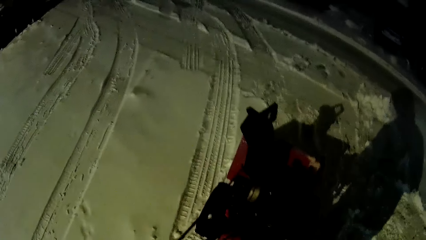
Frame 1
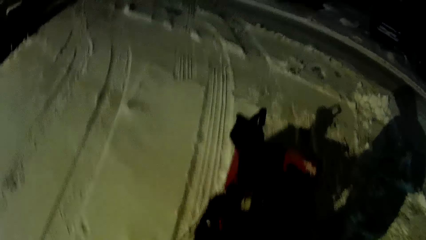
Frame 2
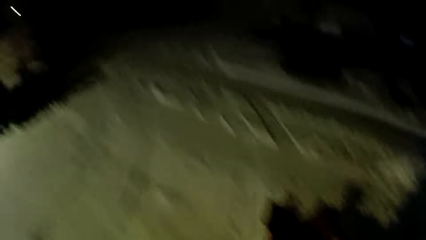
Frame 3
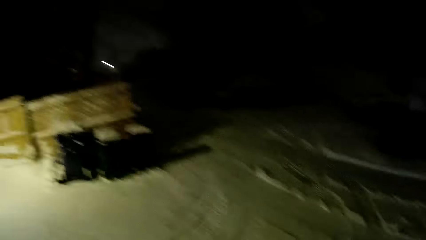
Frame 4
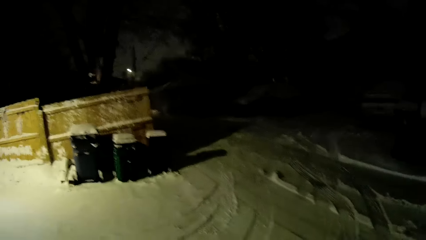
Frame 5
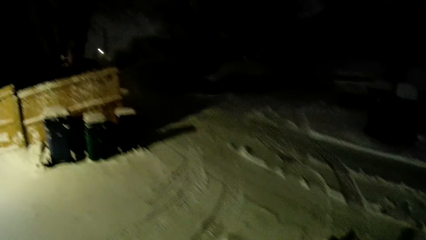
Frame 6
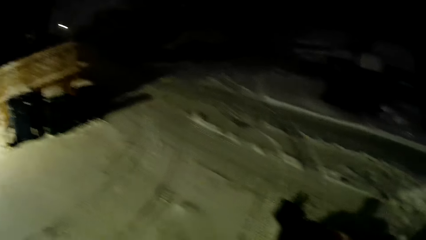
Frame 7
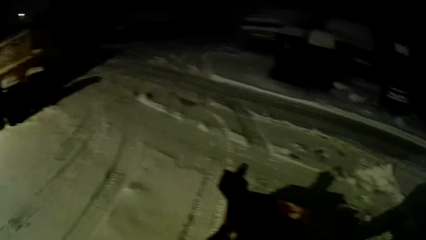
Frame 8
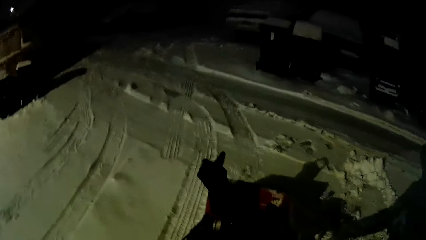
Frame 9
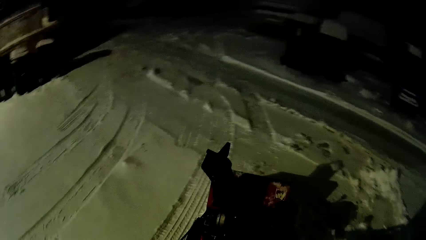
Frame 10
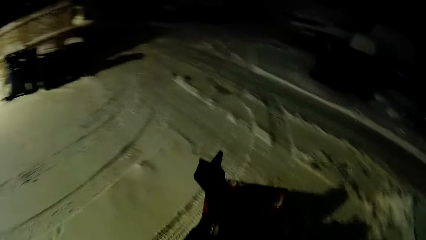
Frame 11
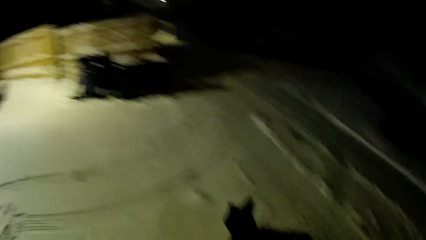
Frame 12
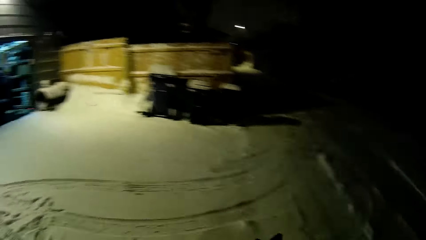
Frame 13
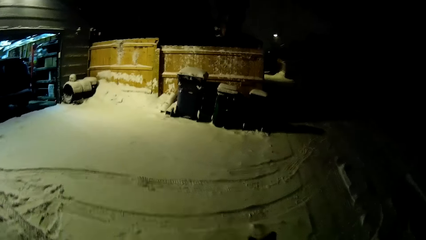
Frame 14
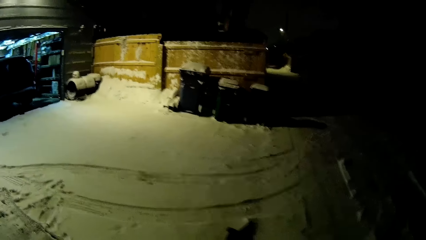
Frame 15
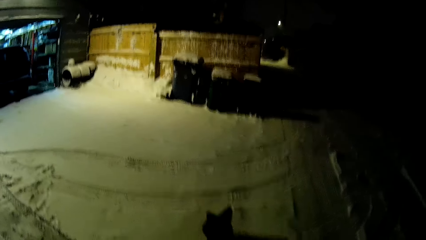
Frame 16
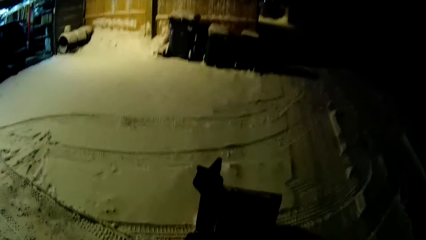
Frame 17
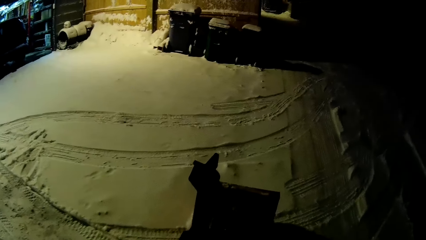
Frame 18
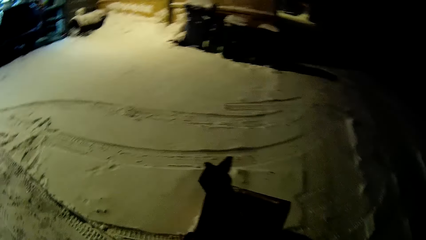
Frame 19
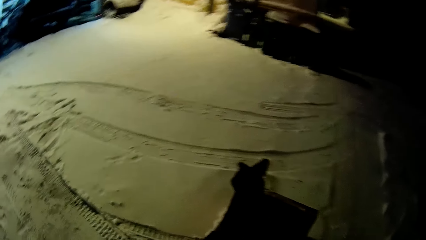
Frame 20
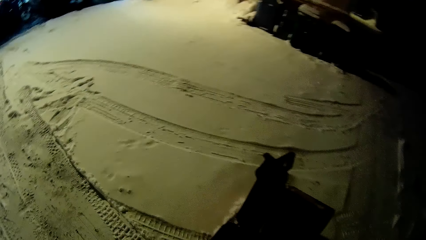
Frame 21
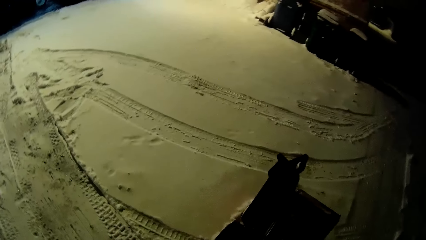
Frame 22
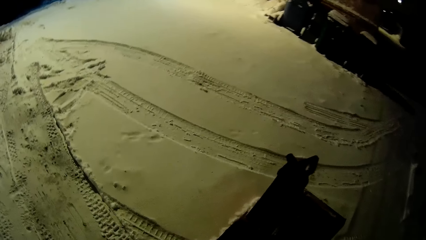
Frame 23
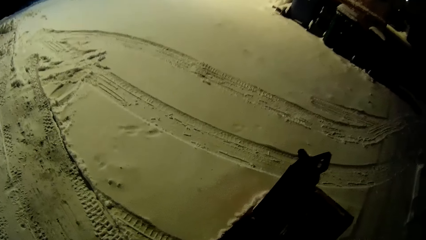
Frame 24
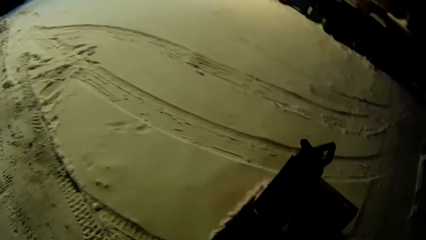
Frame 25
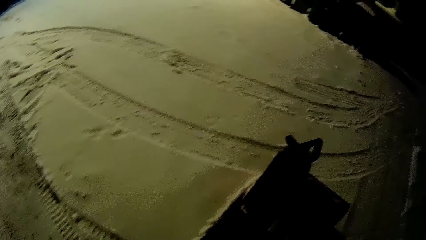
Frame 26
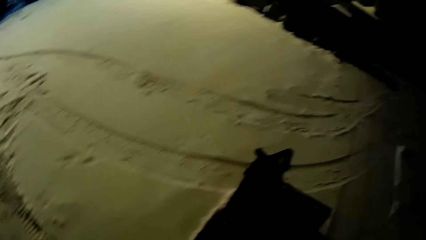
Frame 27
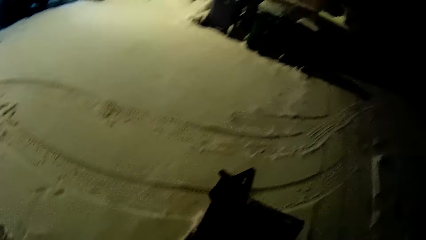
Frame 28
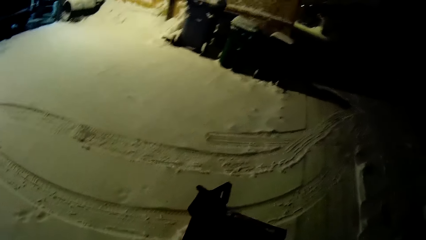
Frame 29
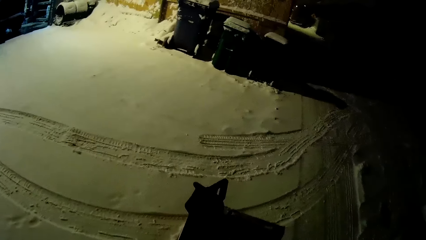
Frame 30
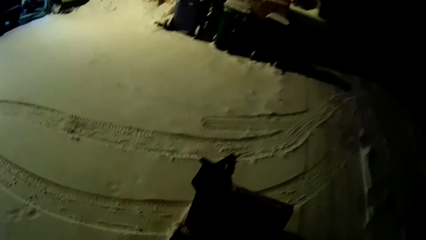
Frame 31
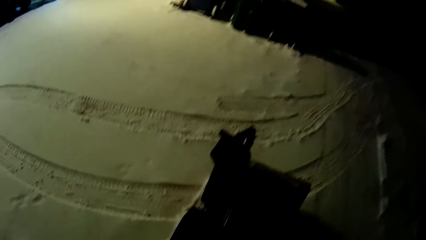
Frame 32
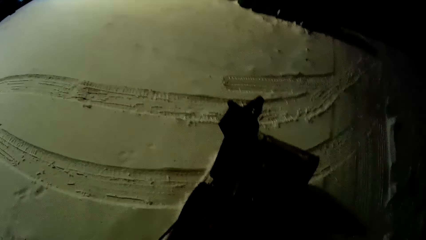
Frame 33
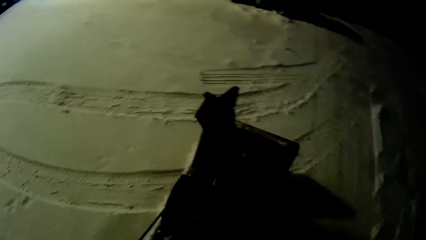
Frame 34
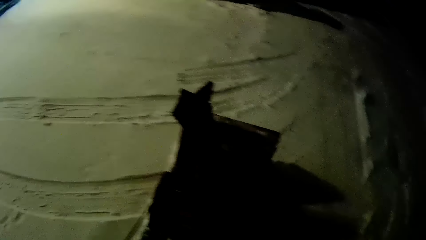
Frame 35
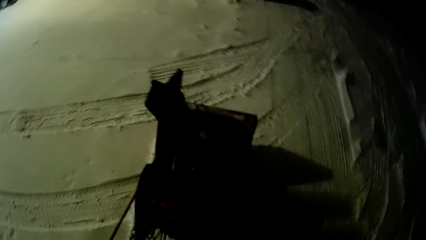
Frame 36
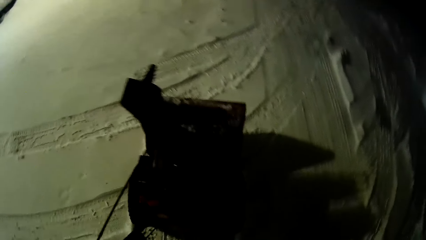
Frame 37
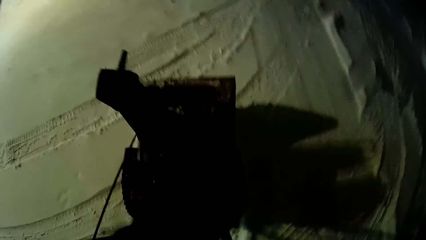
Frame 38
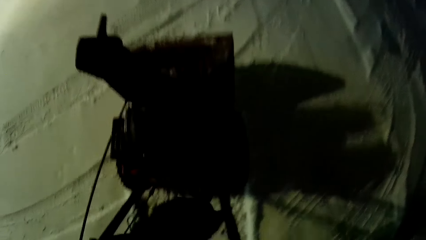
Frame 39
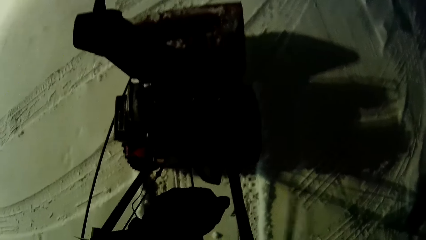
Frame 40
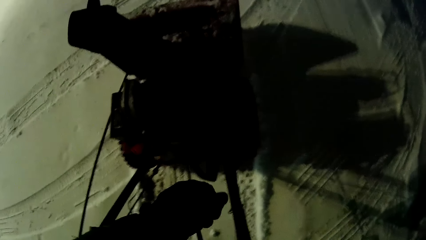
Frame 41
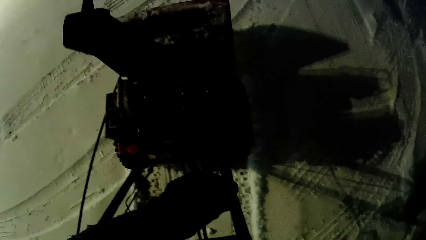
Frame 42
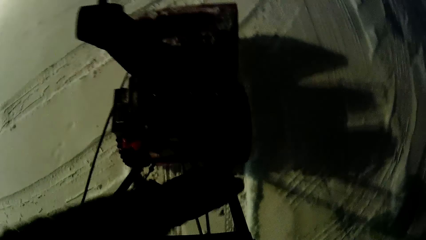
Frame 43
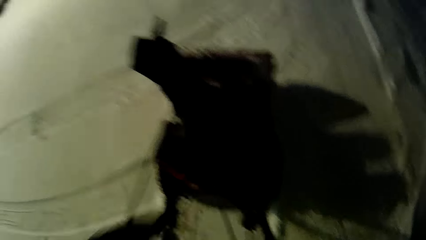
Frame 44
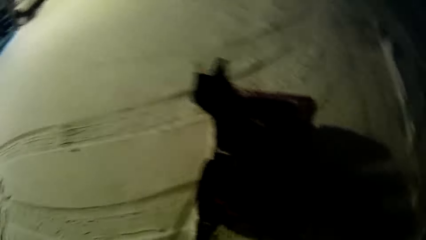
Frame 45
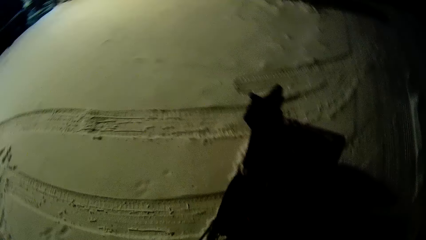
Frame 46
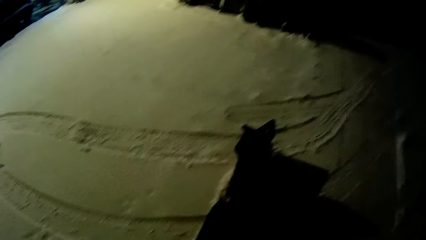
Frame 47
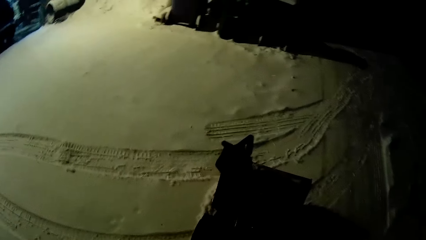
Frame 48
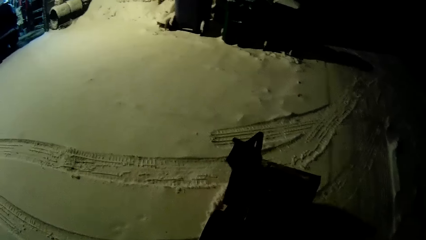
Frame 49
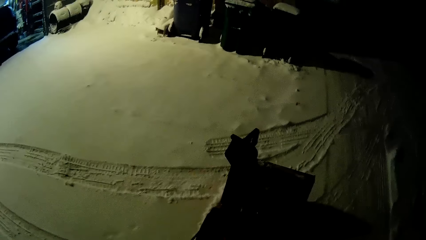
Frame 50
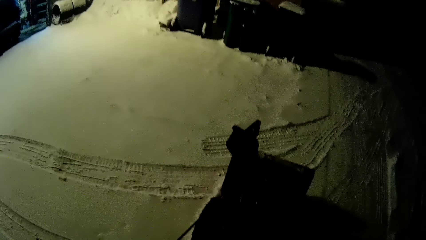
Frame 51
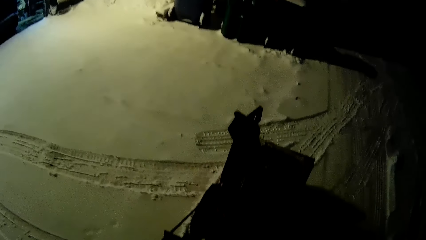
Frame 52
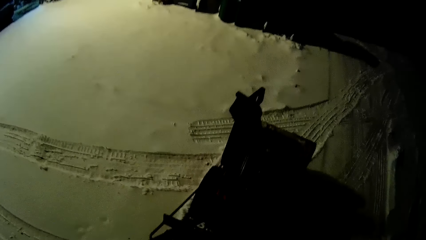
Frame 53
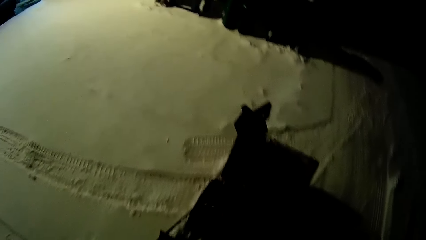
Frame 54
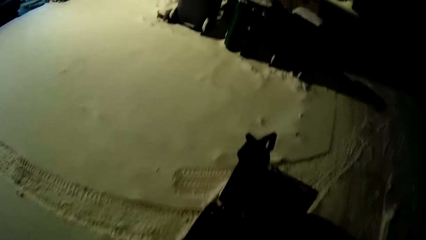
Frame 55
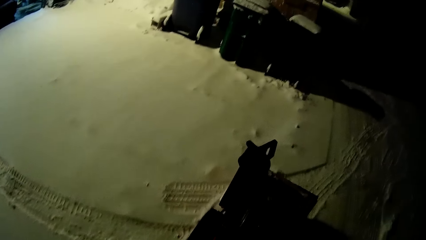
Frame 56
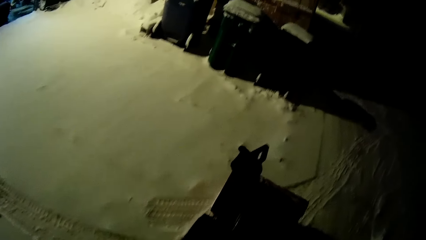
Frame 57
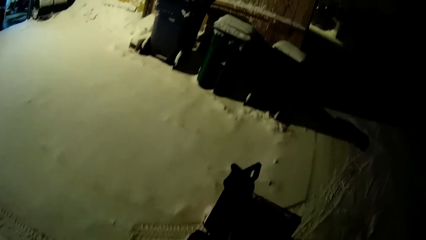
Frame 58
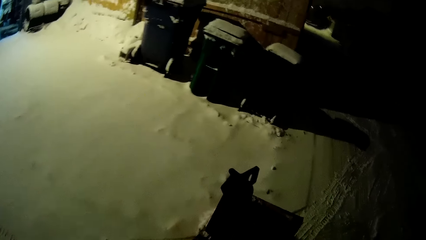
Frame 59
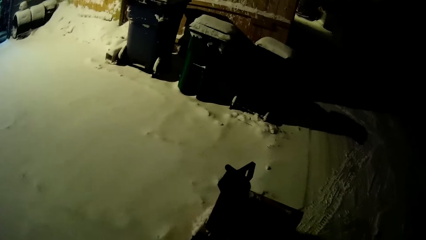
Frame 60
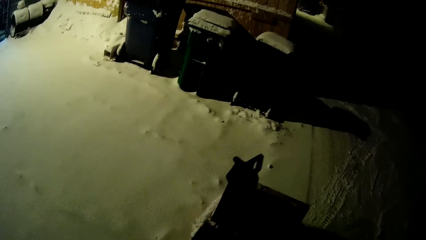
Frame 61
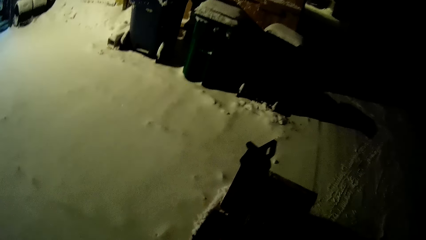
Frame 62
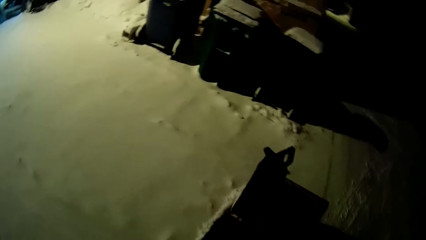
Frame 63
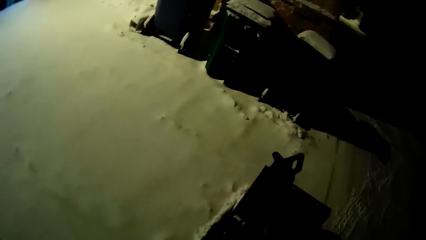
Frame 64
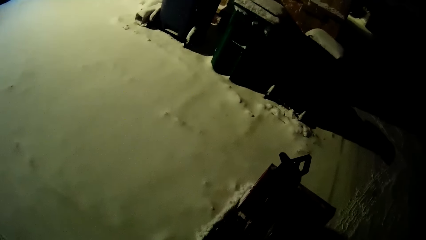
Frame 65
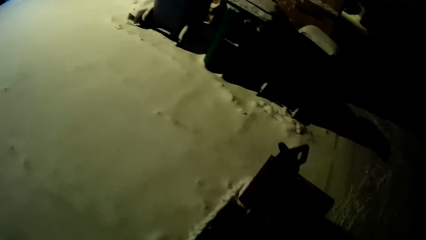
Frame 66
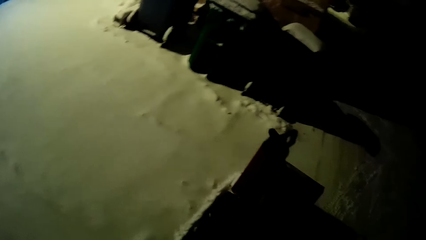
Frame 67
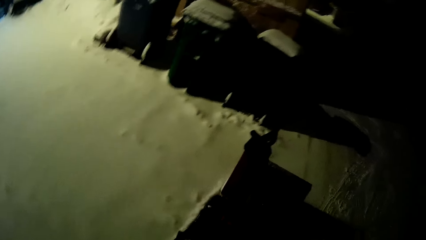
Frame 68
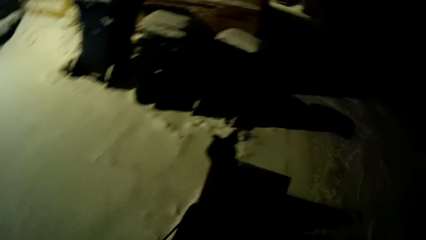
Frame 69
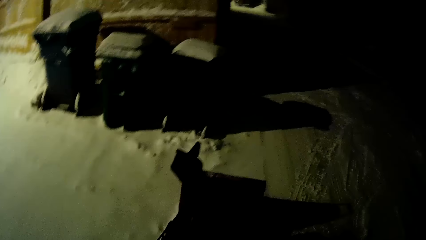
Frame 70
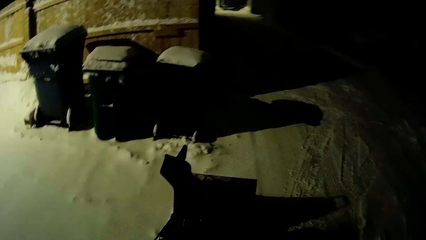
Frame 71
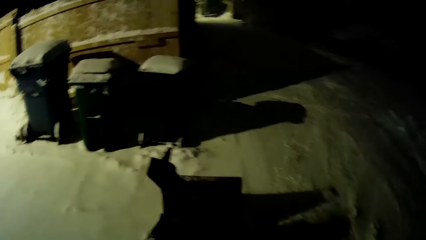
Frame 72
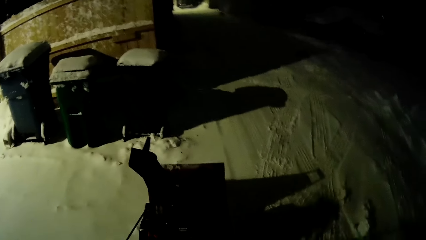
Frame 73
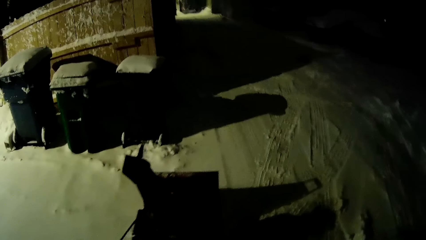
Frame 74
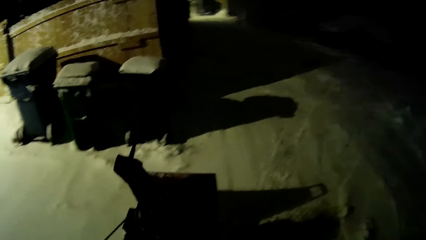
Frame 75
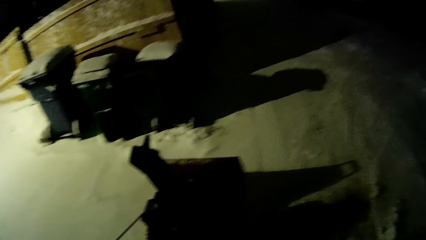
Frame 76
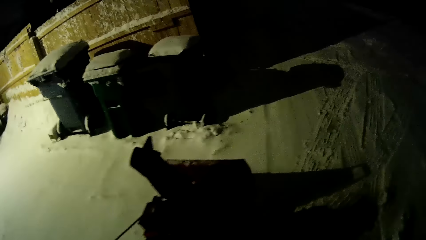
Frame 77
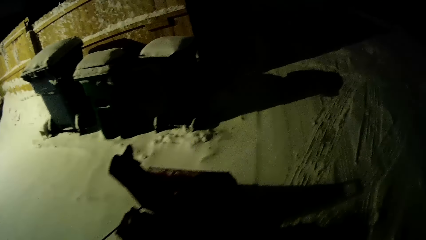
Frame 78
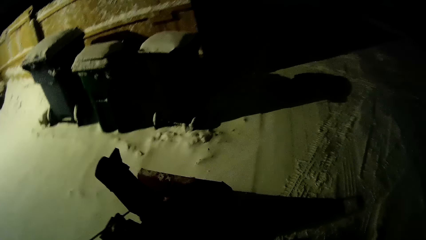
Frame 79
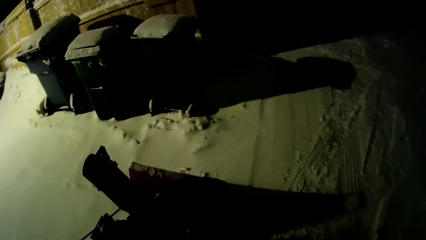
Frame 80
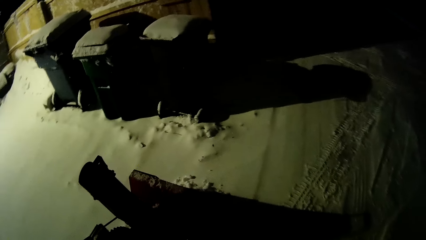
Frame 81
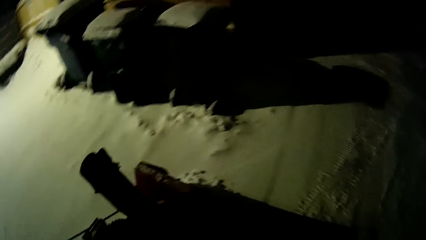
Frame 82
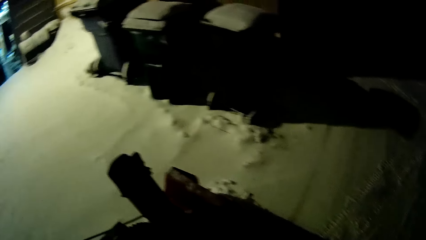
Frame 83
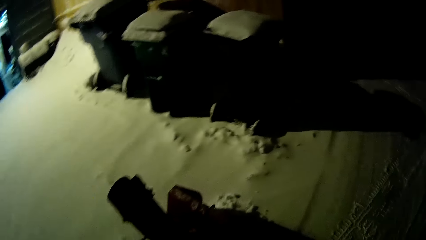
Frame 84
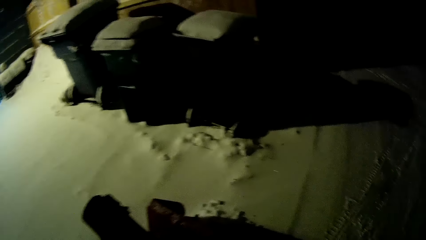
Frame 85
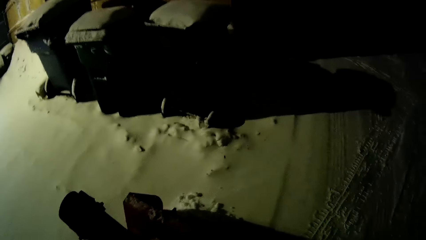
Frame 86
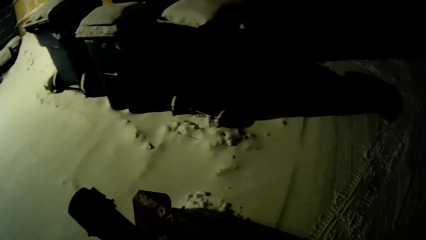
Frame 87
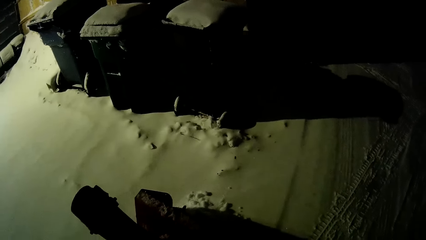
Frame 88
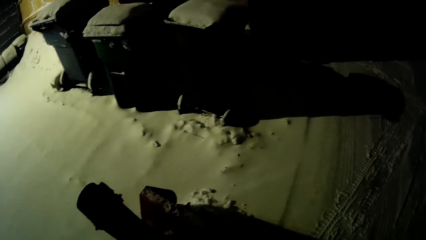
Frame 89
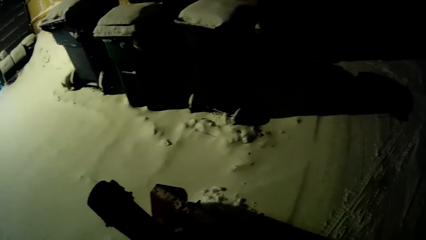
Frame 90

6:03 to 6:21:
The camera wearer adjusts a component of the snow clearing machine with his left hand. He clears snow with the snow clearing machine. He stares around.
